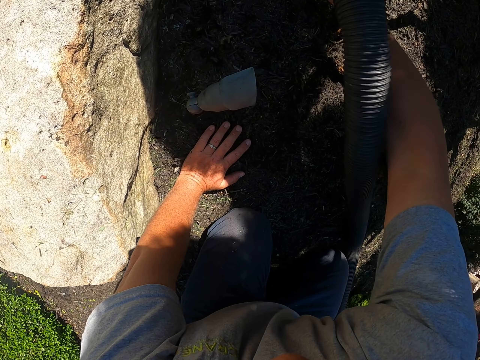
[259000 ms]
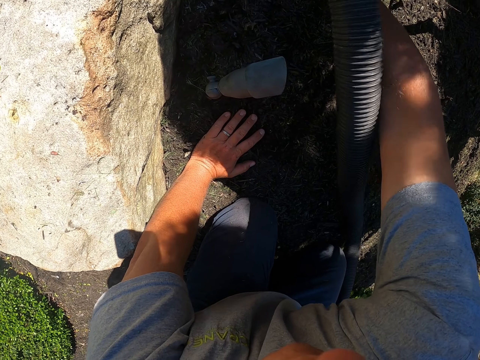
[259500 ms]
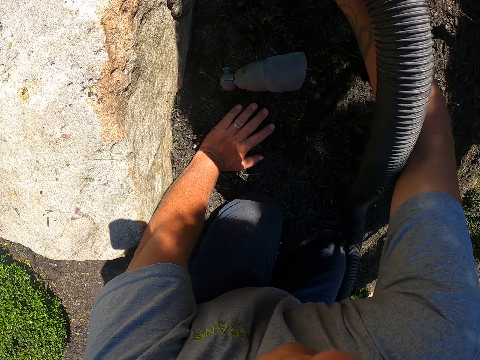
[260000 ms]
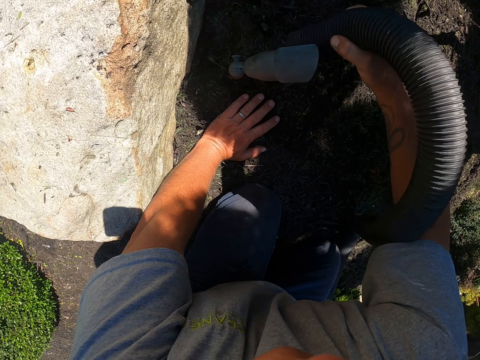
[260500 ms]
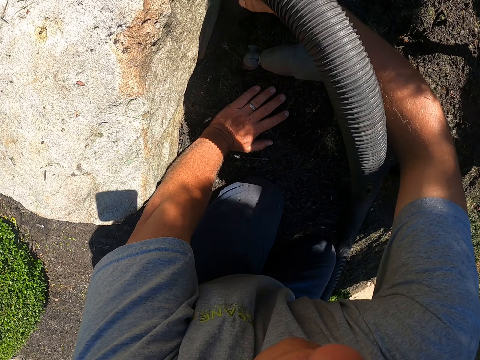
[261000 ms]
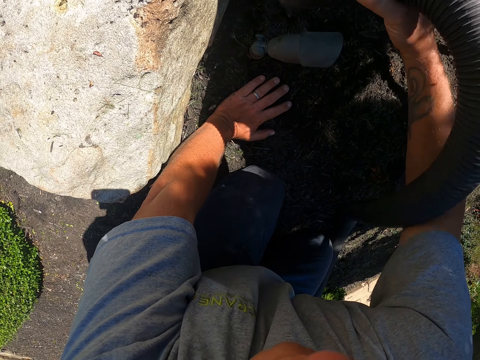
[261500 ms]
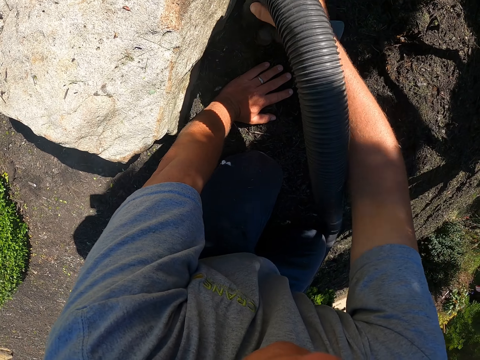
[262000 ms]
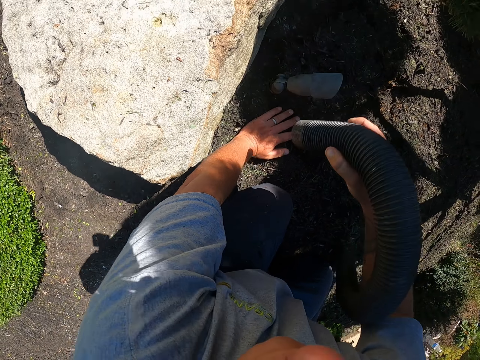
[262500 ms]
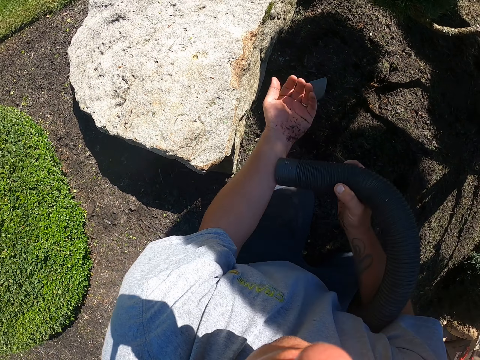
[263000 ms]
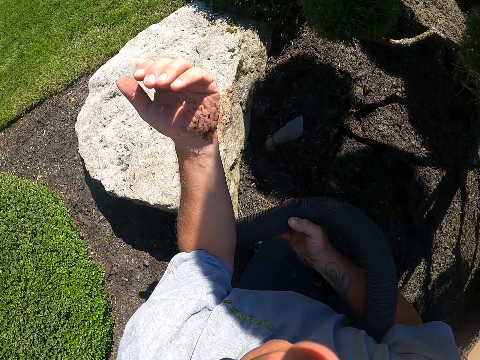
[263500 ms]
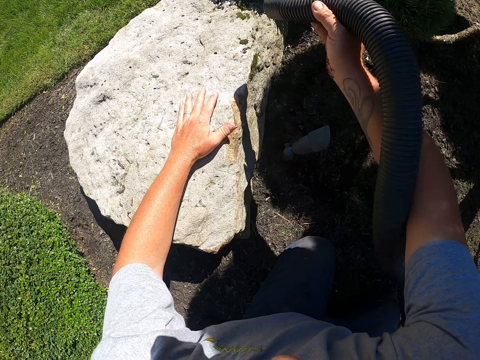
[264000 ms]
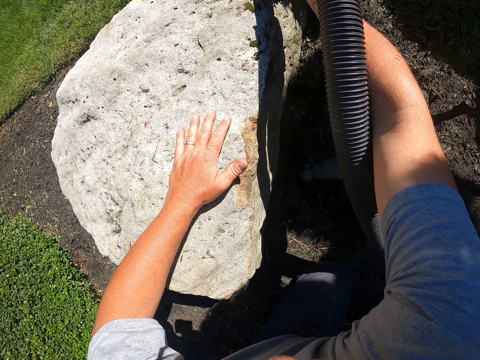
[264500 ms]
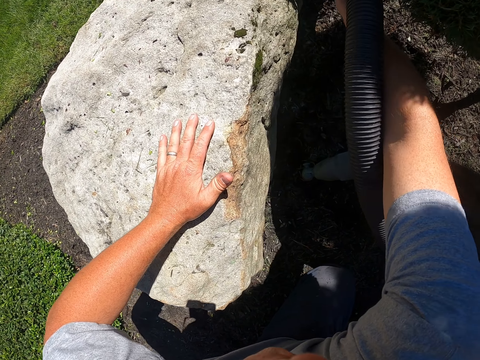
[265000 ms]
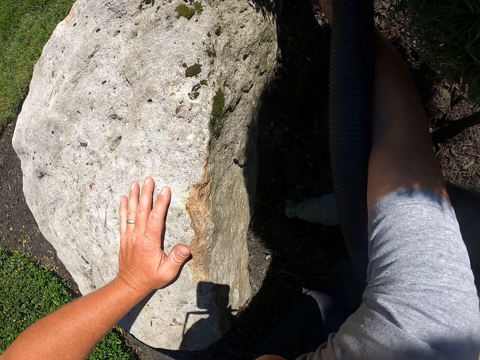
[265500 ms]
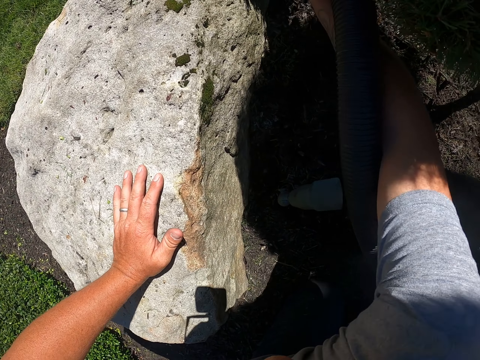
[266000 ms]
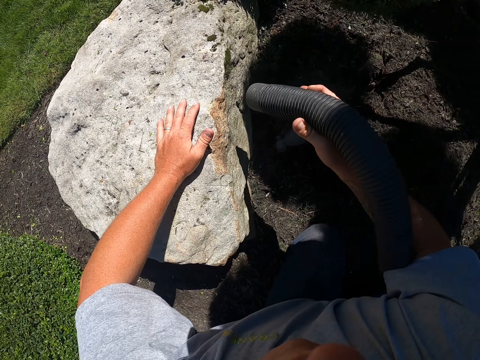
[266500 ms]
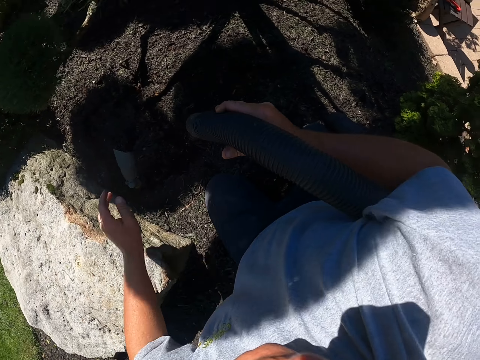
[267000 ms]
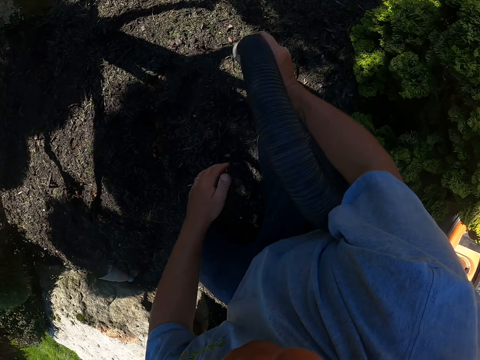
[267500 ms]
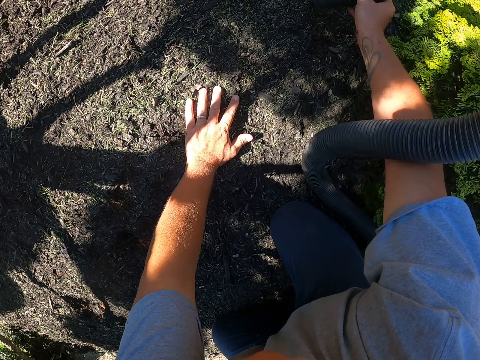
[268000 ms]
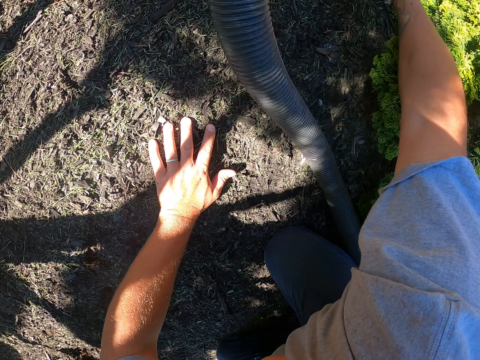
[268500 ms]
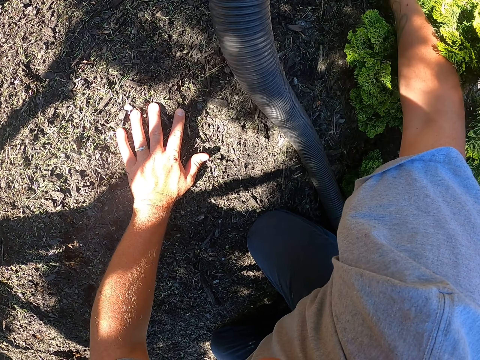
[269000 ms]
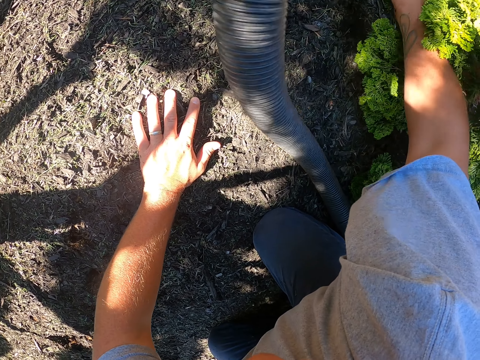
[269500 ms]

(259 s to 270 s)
The camera wearer sucks the leaves from the garden with the vacuum cleaner. He wipes the hose with his hand. He sucks the leaves from the garden with the vacuum cleaner.

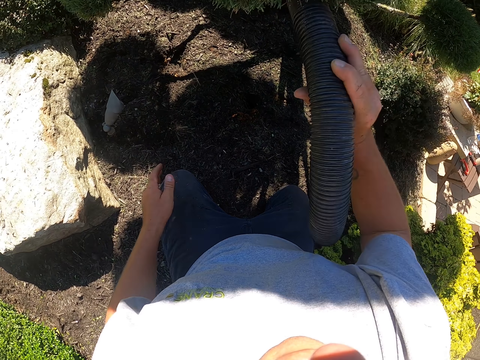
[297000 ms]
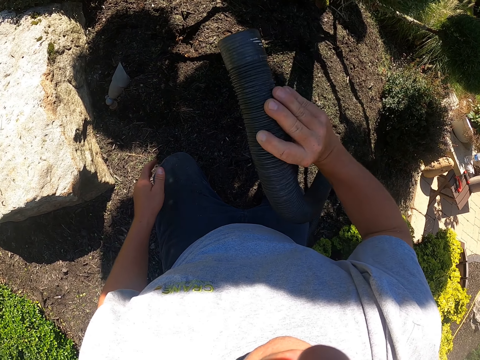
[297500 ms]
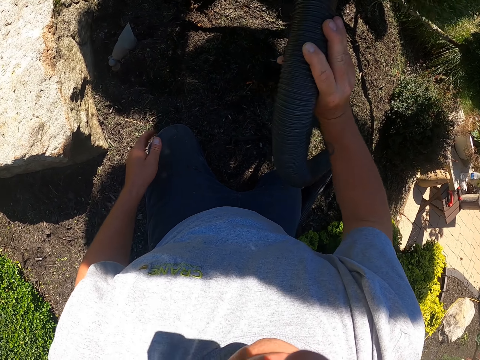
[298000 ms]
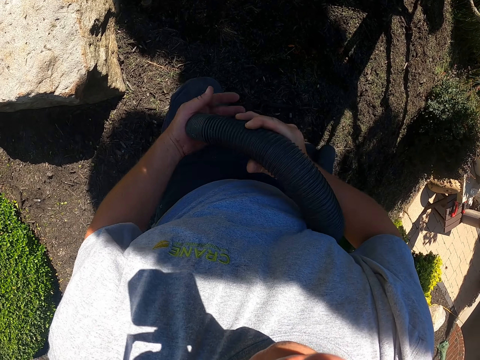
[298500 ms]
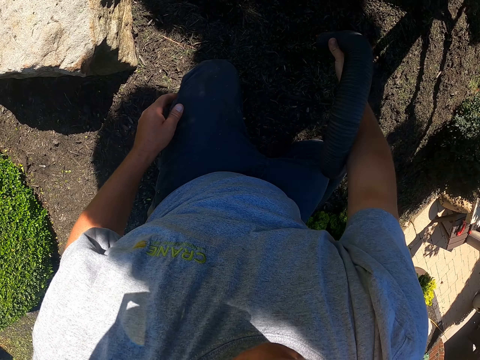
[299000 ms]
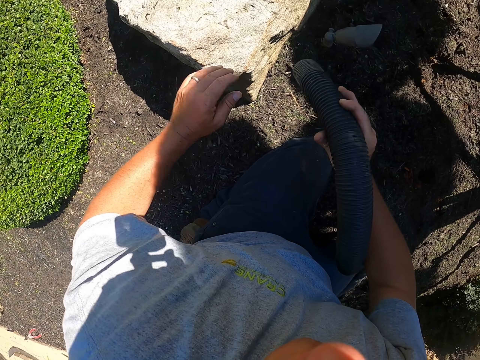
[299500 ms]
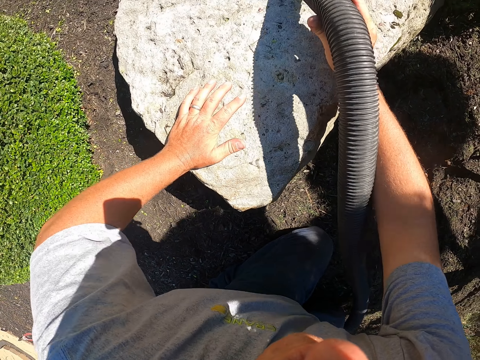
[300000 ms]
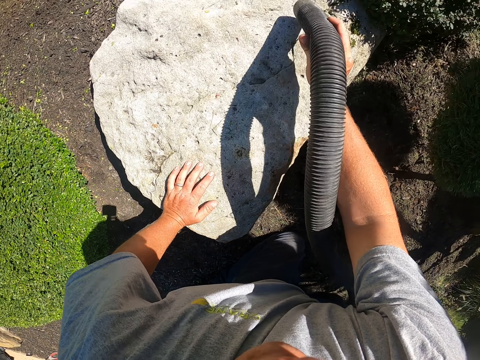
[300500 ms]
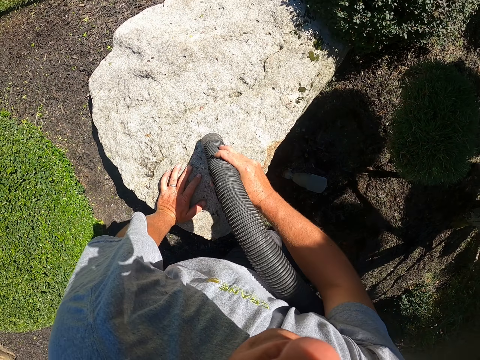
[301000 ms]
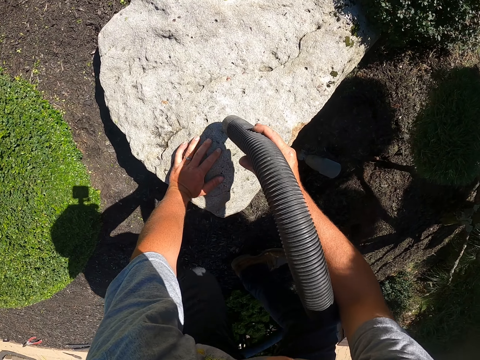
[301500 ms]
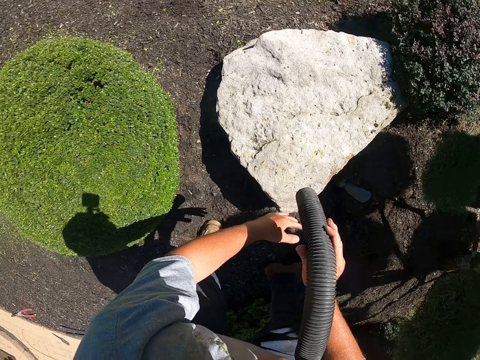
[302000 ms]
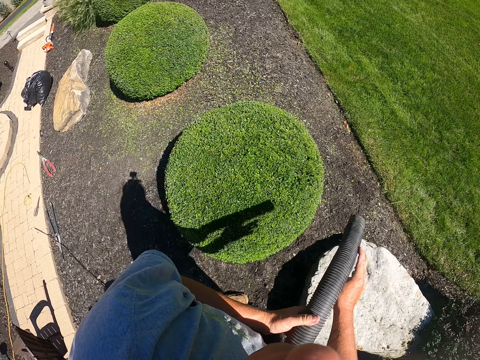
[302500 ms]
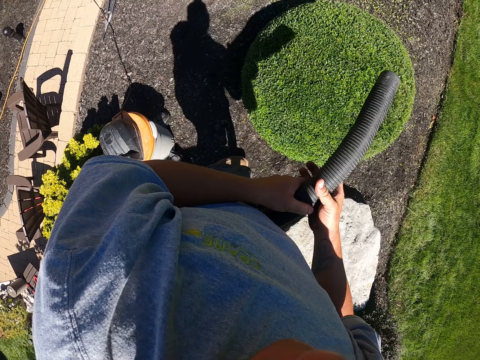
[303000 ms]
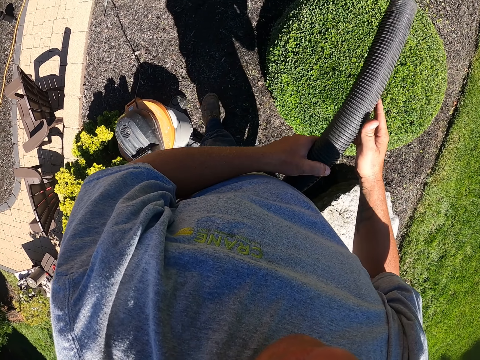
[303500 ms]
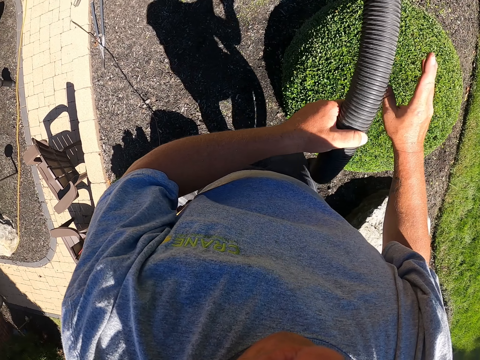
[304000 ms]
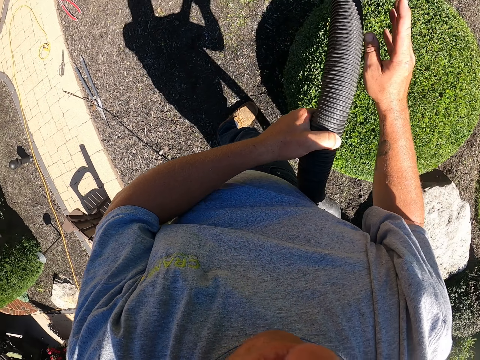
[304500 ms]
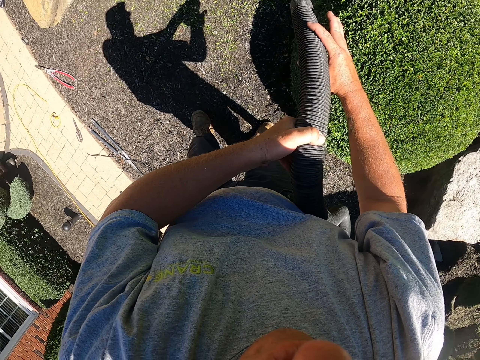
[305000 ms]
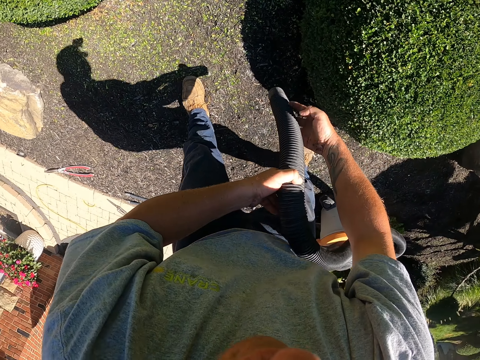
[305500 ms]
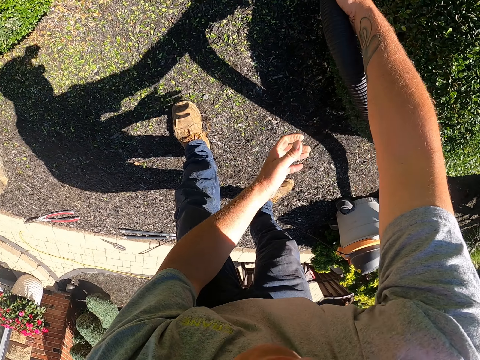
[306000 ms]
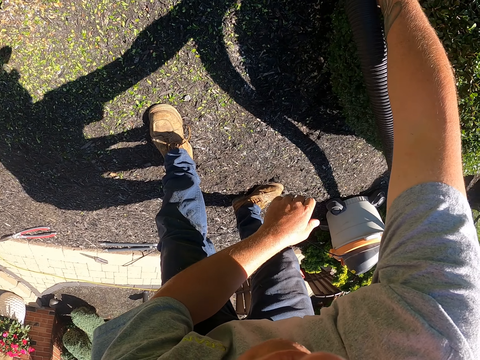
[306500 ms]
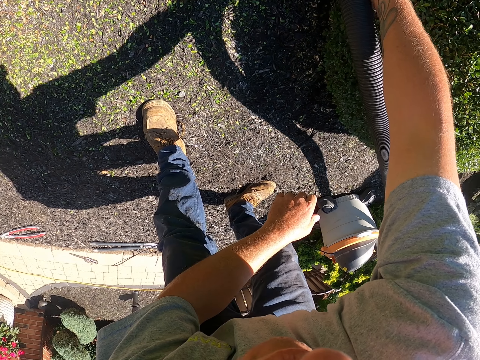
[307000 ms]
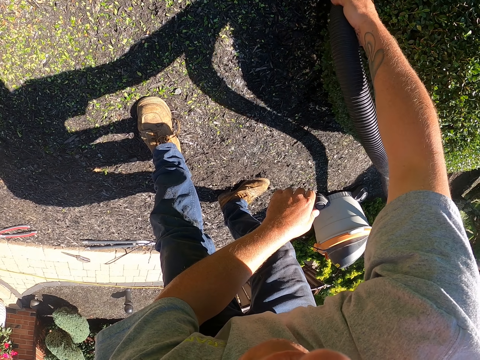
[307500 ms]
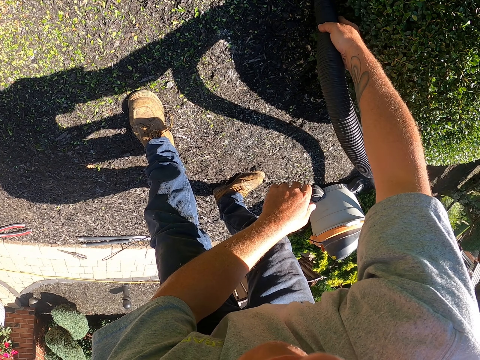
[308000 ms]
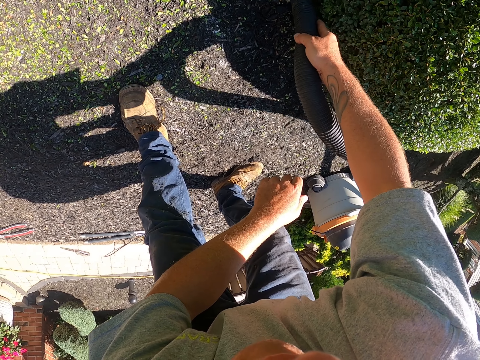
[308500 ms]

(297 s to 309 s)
The camera wearer blows on a tree. They blow on a stone. They bend on a flower.

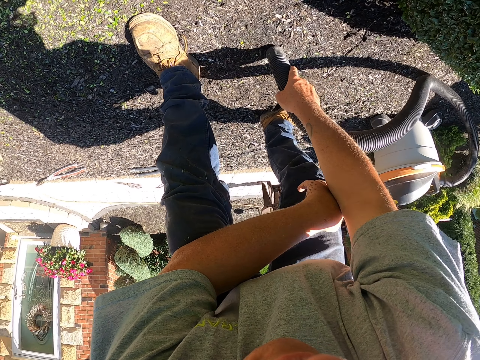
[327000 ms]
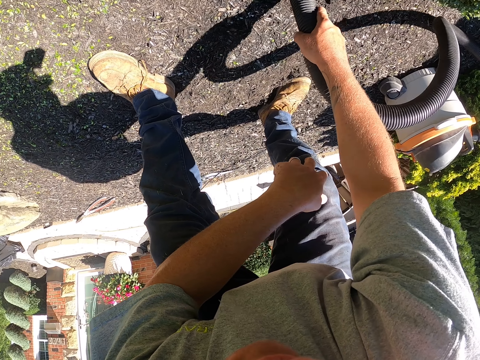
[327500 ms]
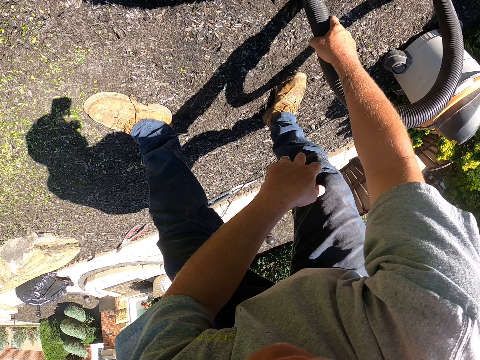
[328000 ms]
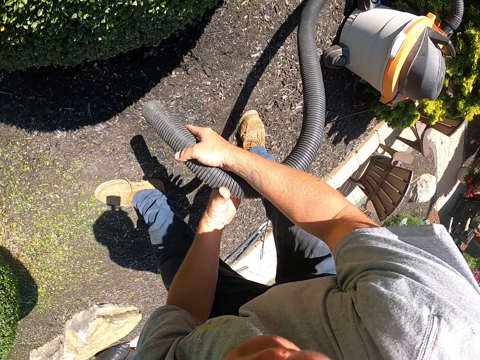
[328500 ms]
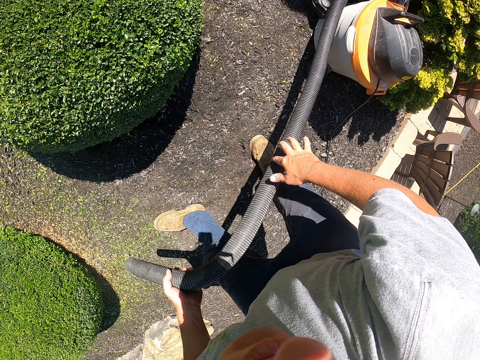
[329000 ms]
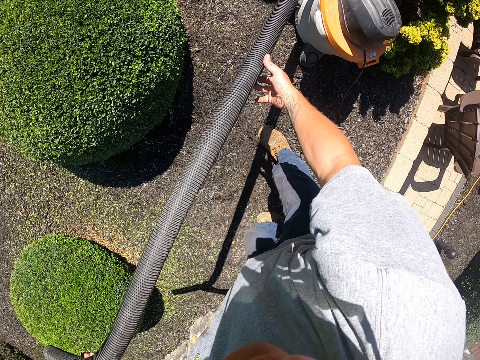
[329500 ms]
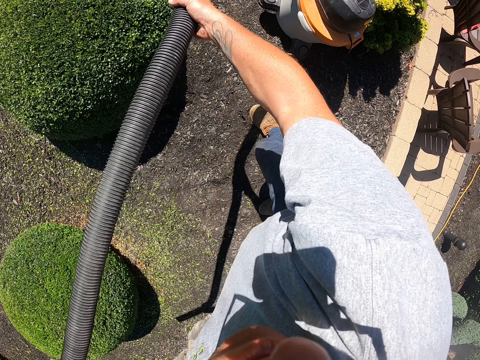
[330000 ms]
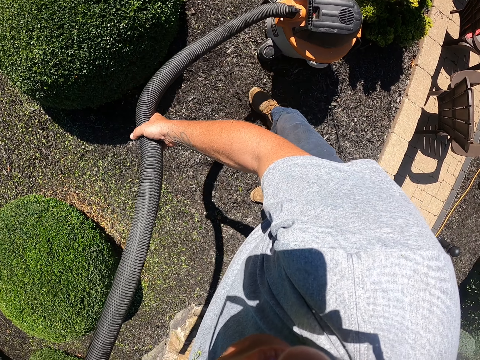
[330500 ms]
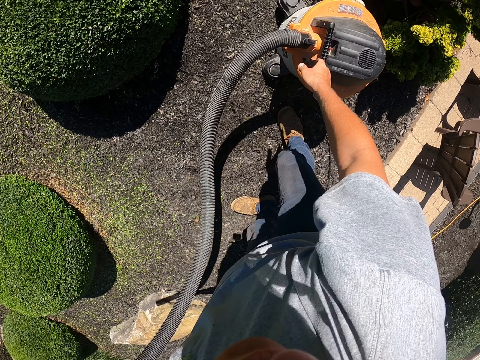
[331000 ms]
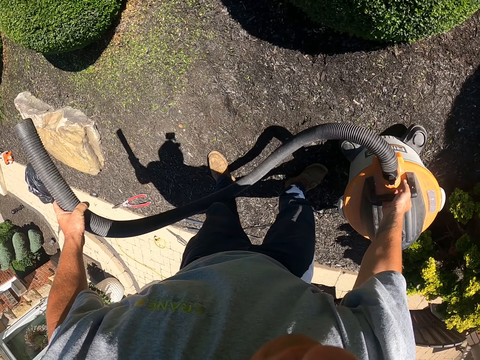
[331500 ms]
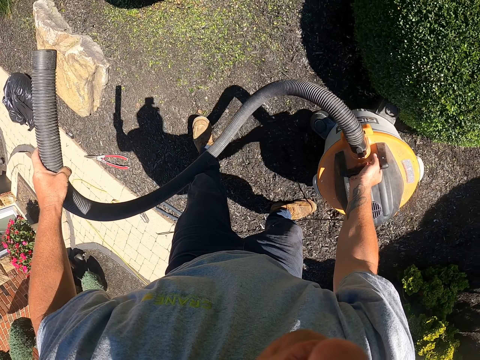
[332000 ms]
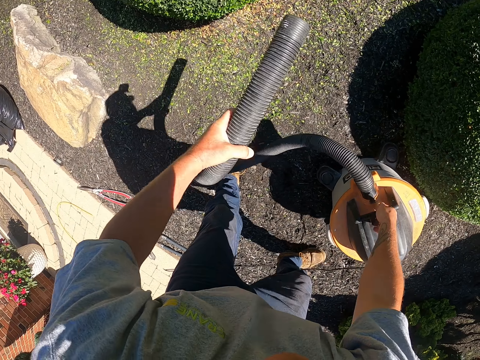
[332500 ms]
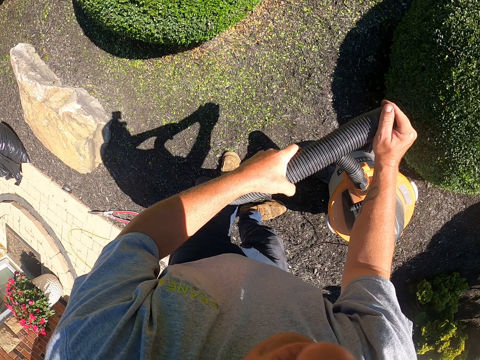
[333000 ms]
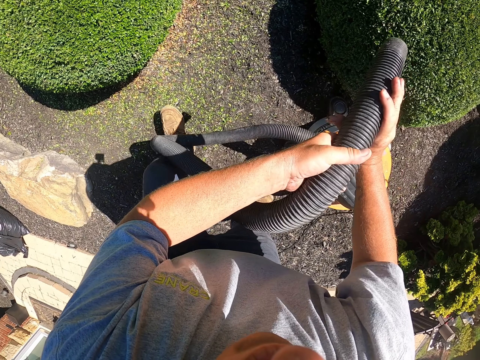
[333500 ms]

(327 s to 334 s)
The camera wearer blows on the ground. They exchange the hose pipe to the left hand. They move the leaf blower vacuum. They pick up the leaf blower vacuum from the ground and place the leaf blower vacuum on the ground.
